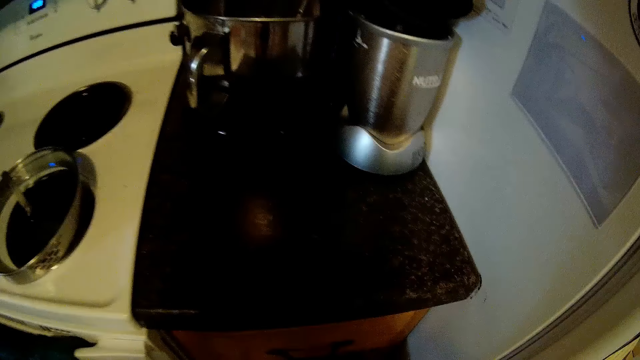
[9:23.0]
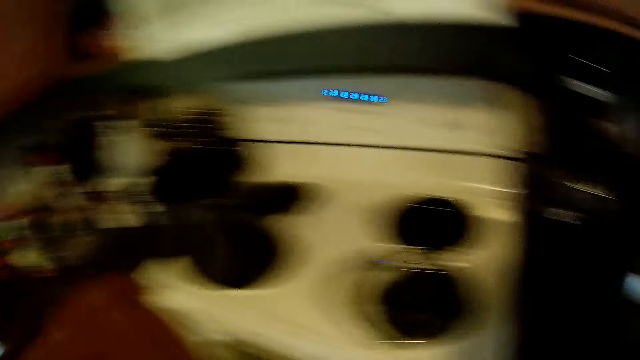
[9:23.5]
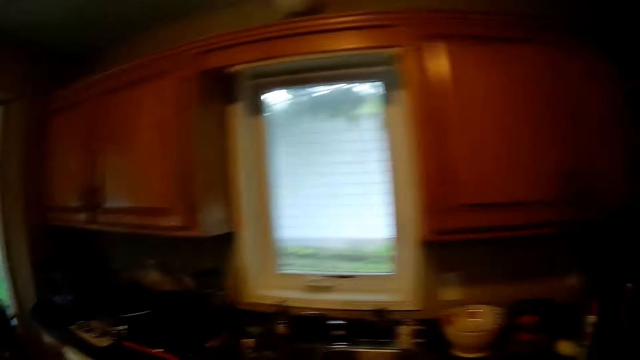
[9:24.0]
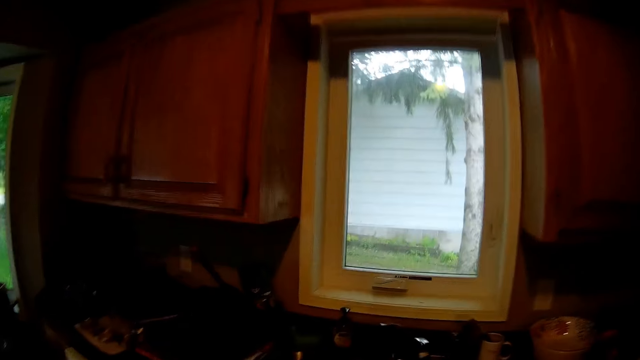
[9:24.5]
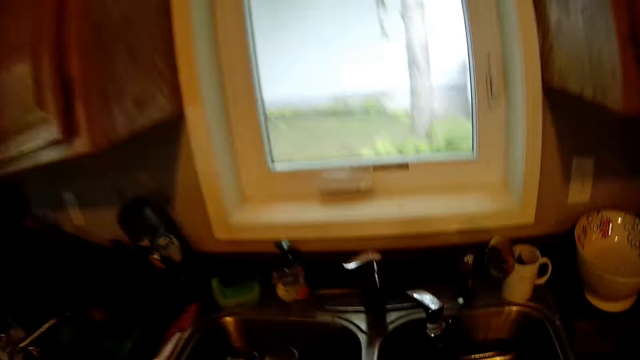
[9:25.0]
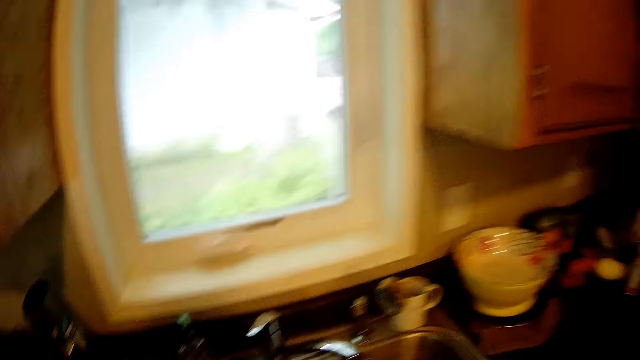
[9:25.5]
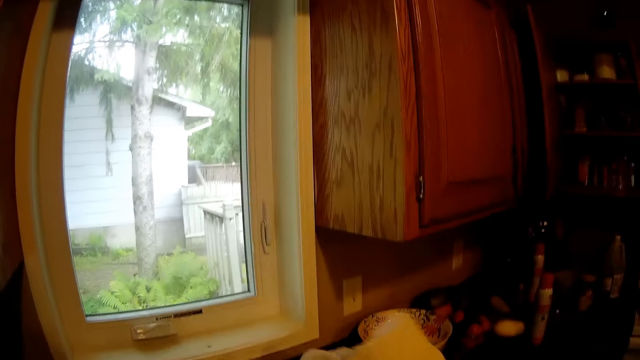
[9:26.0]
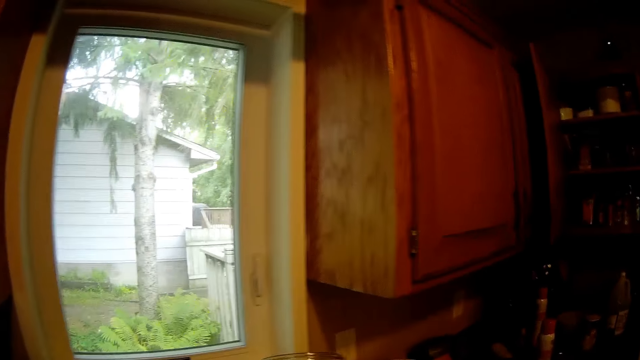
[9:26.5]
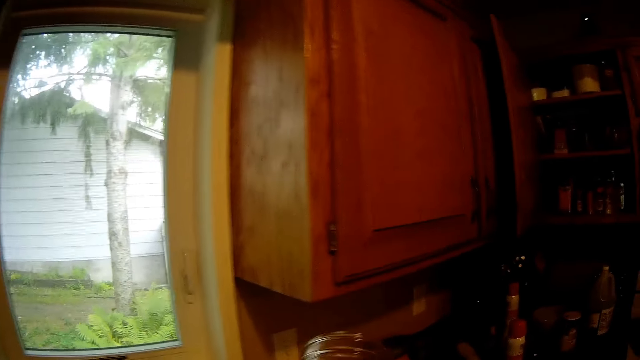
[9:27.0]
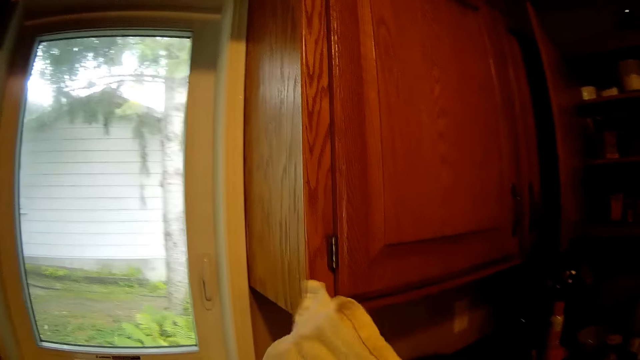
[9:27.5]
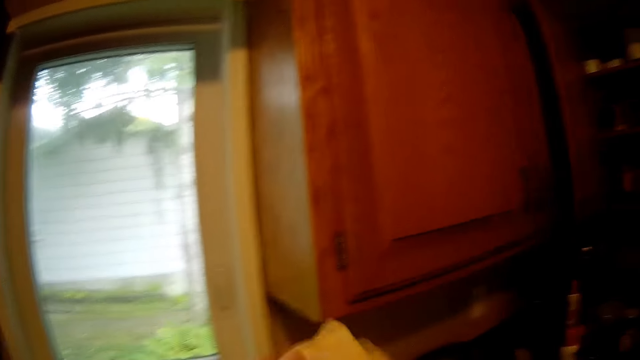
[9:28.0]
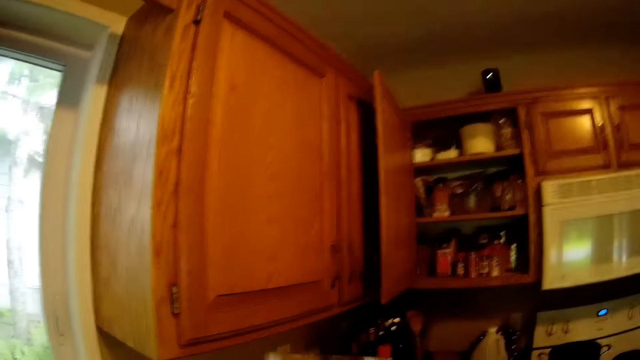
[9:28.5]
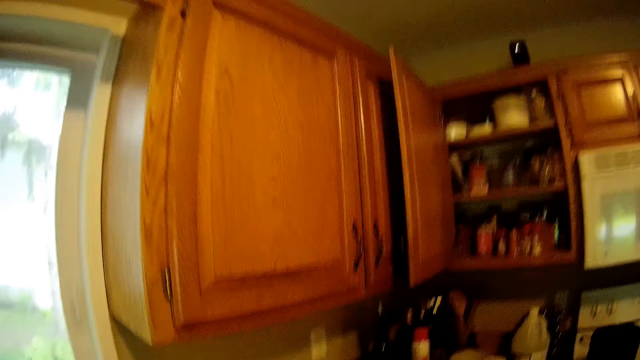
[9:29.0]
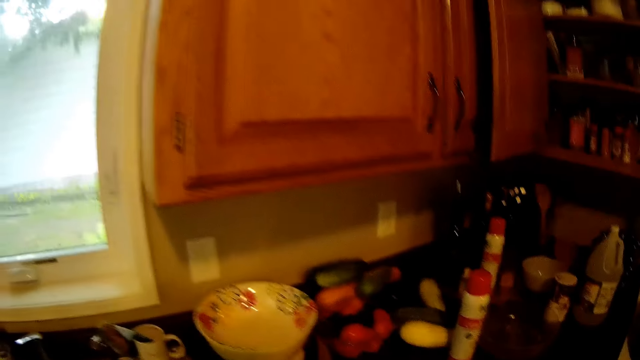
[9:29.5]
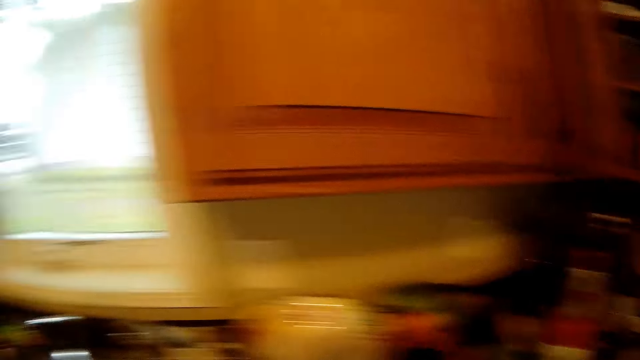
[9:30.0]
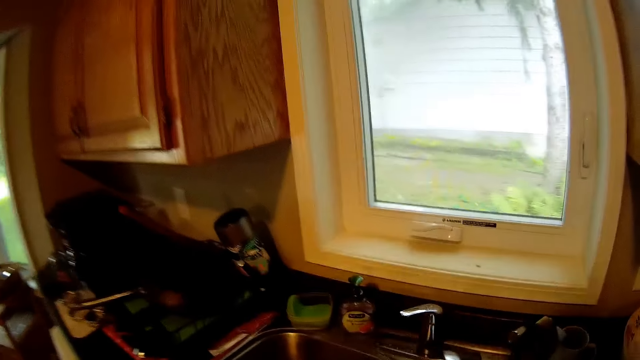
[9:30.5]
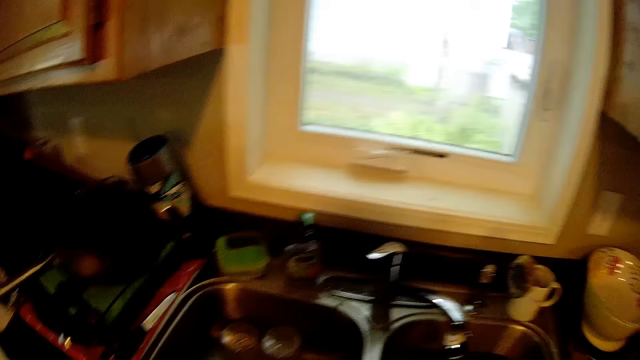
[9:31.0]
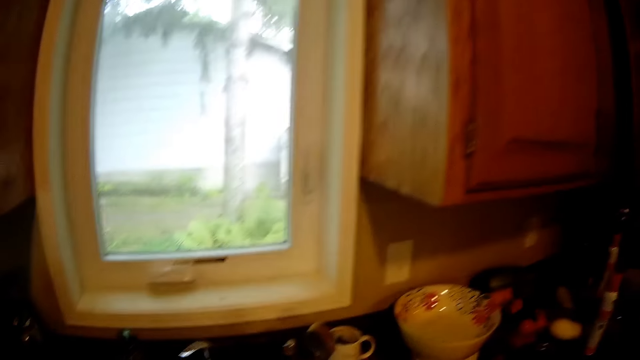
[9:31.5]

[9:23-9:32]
The camera wearer cleans a glass jar with tissue paper.

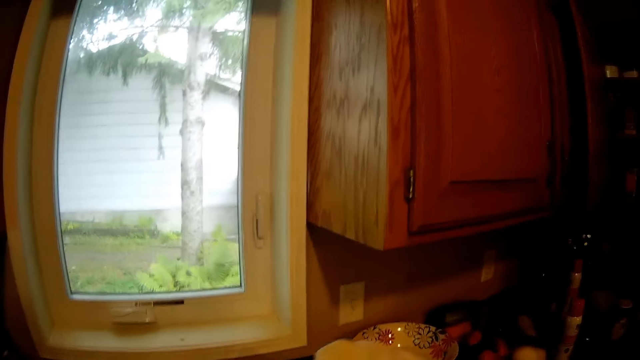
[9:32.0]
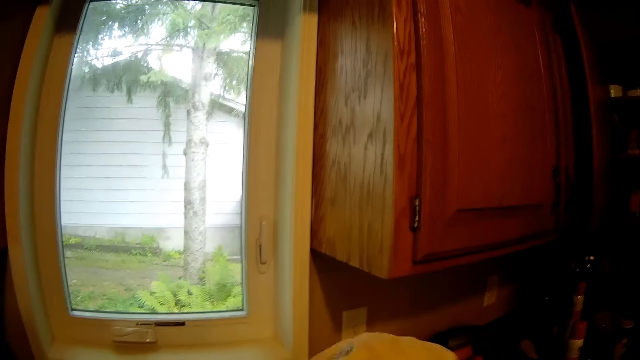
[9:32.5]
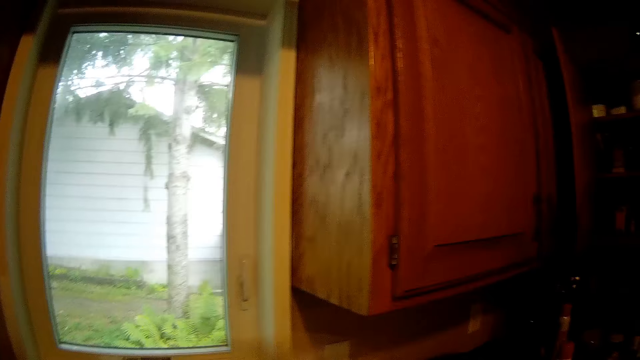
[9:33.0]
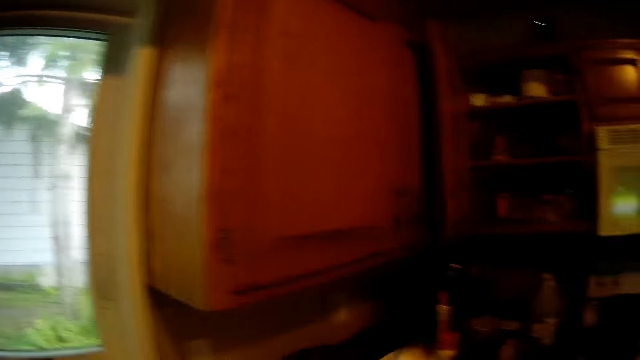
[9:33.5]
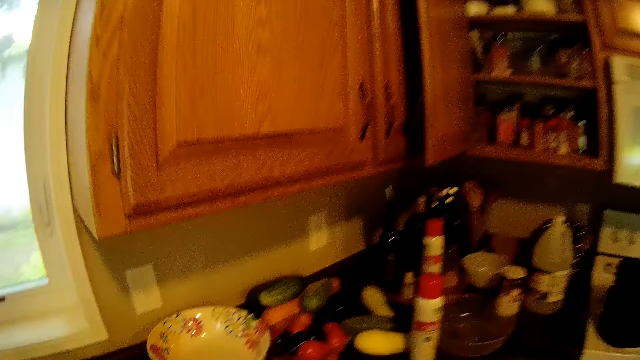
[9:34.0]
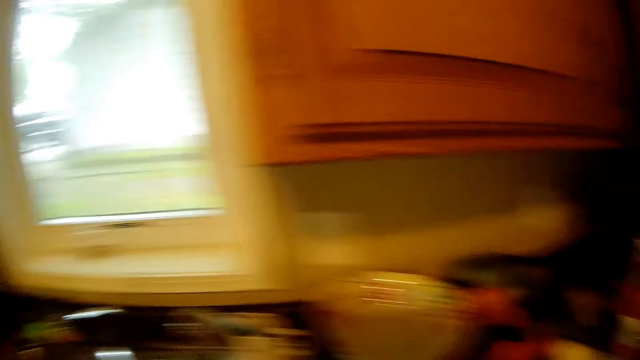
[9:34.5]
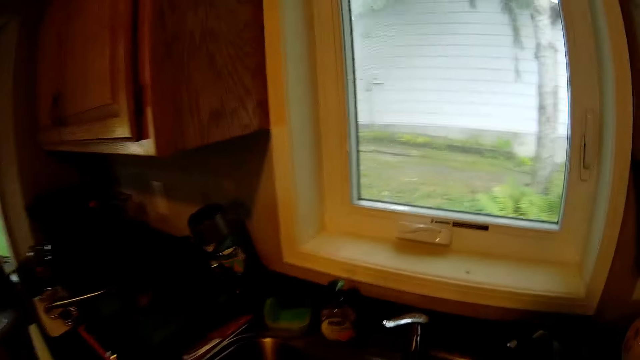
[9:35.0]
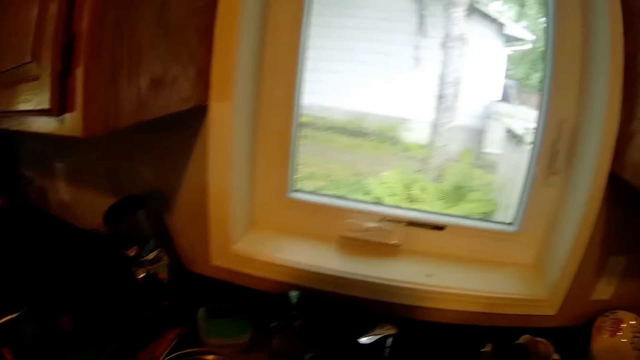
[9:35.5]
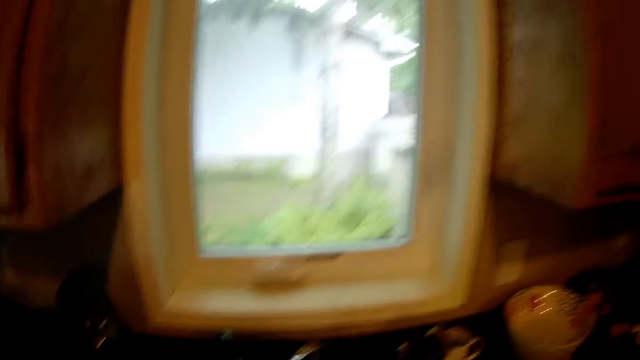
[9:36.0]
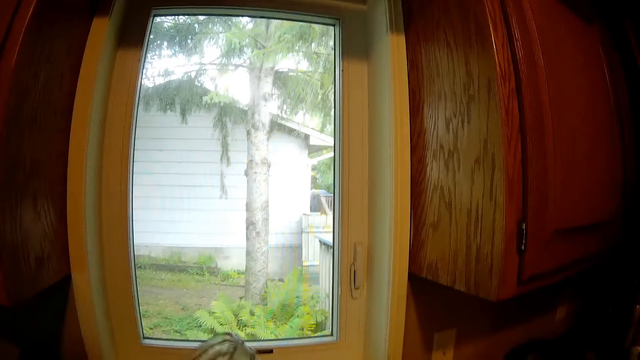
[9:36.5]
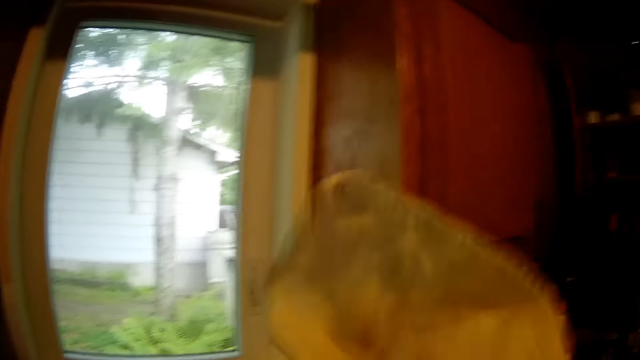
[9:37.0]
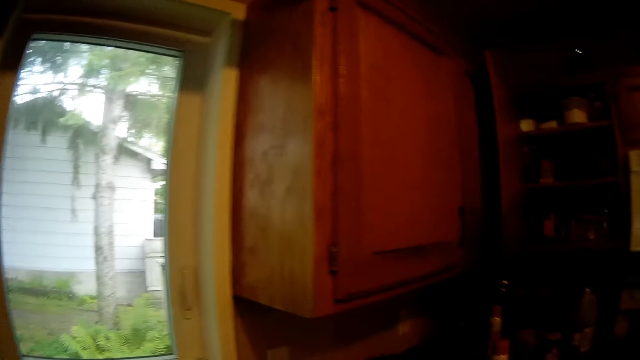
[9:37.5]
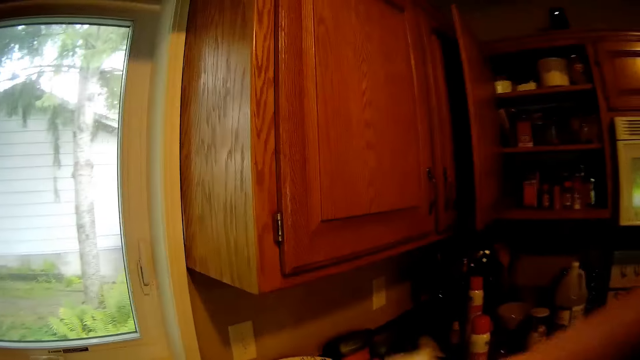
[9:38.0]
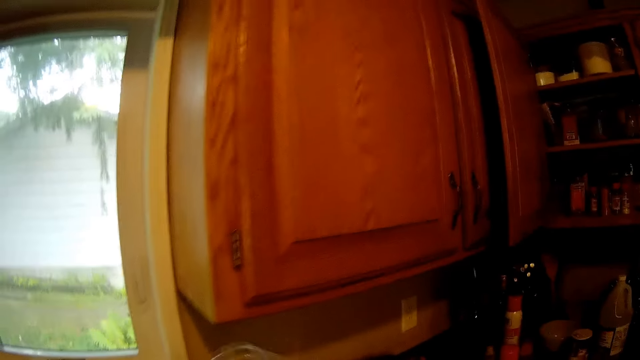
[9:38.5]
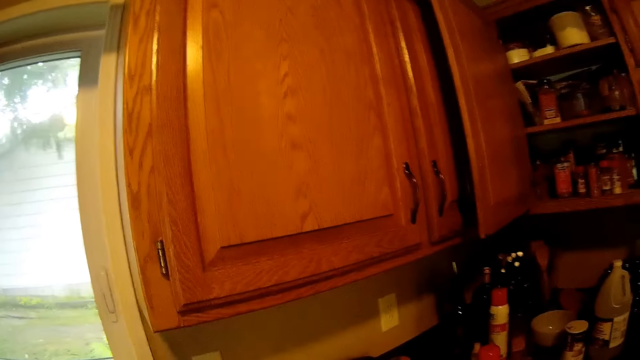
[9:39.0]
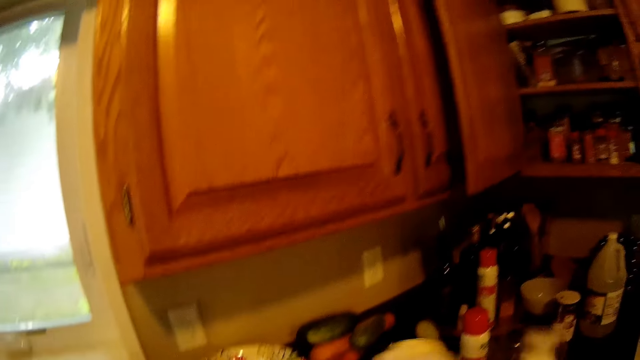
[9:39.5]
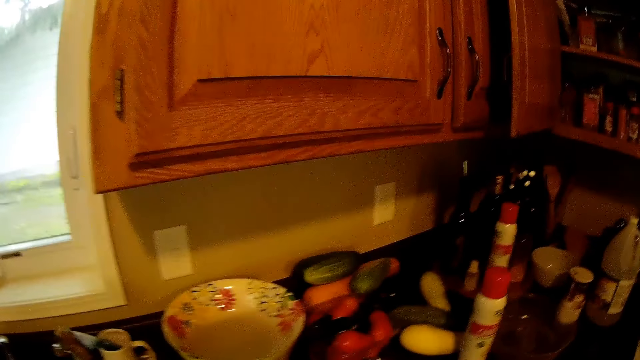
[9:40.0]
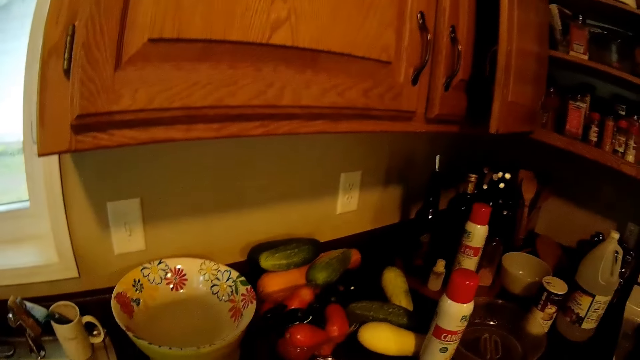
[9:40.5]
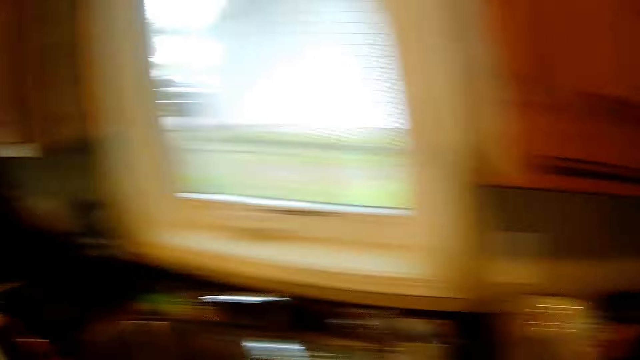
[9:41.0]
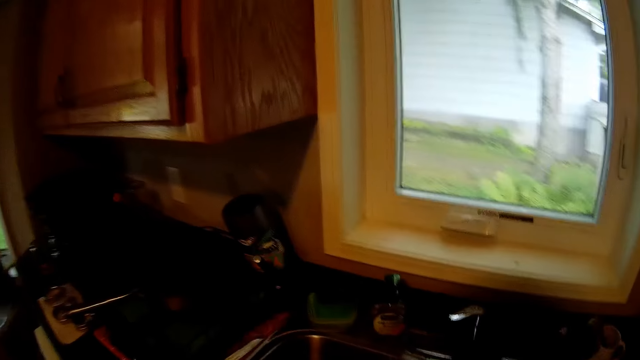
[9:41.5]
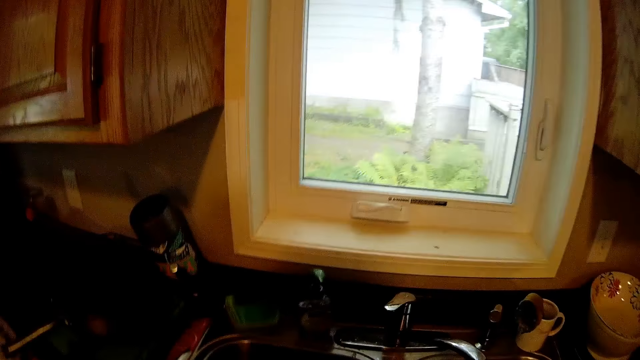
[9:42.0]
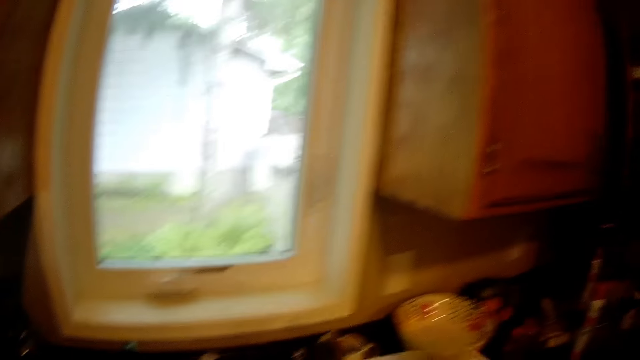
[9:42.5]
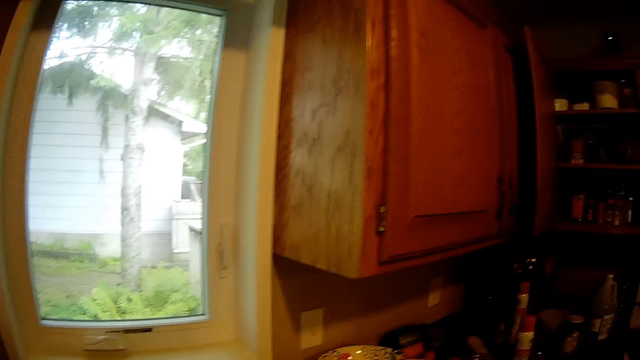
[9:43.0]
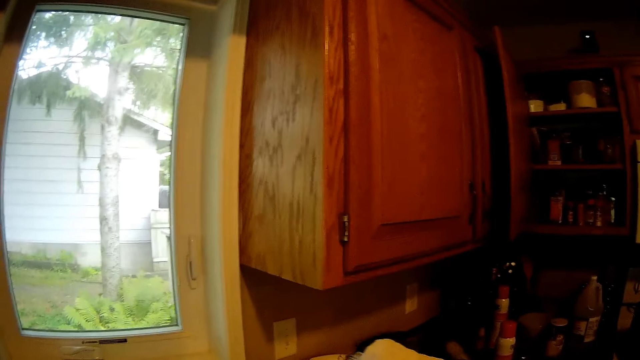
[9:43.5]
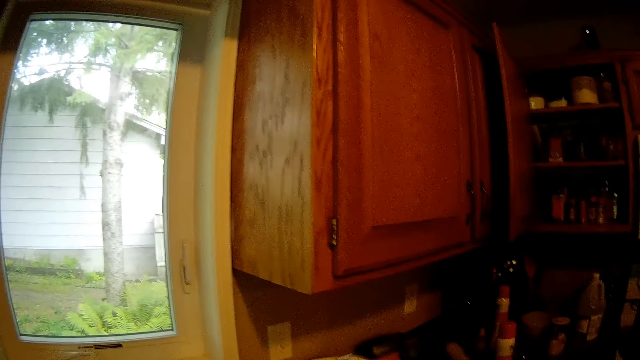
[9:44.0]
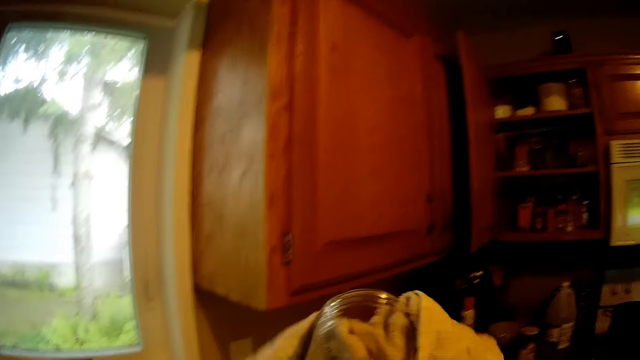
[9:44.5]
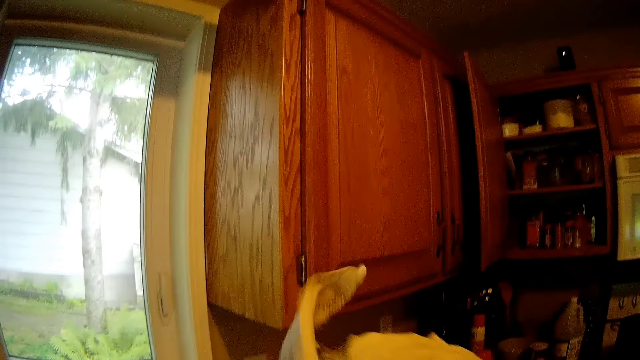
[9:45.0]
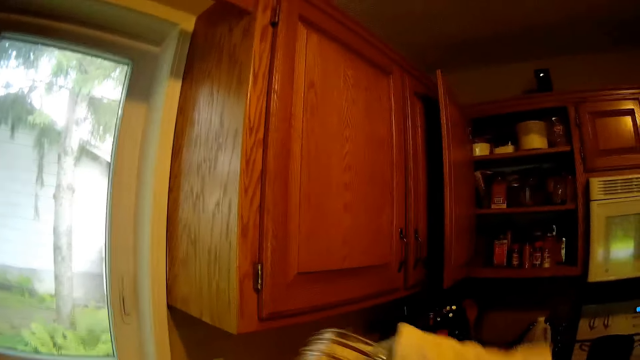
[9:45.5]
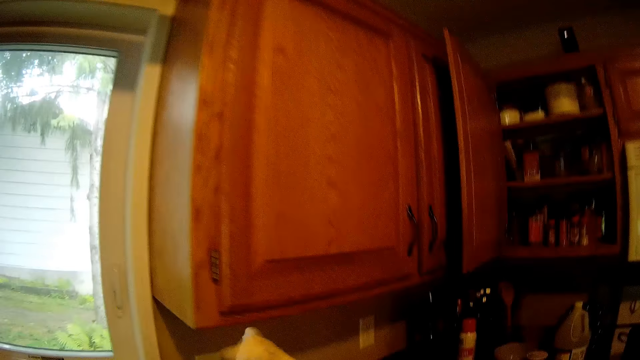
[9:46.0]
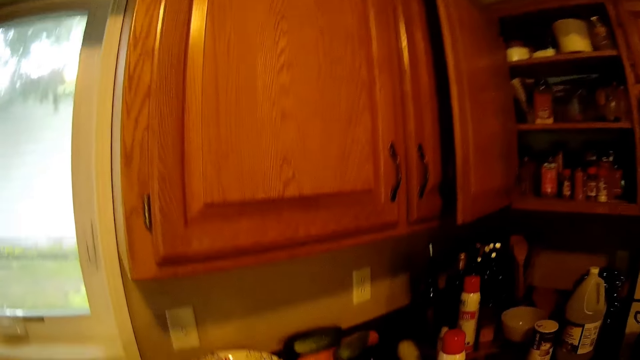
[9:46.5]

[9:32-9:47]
The camera wearer wipes the glass. They clean another glass jar with tissue paper. They wipe the glass.
